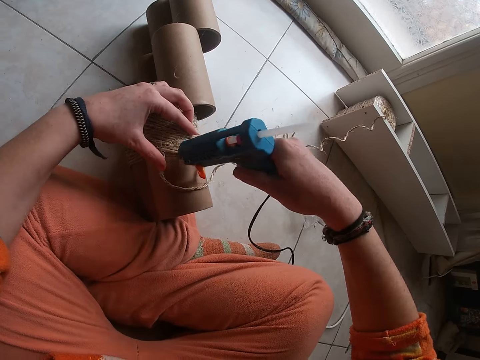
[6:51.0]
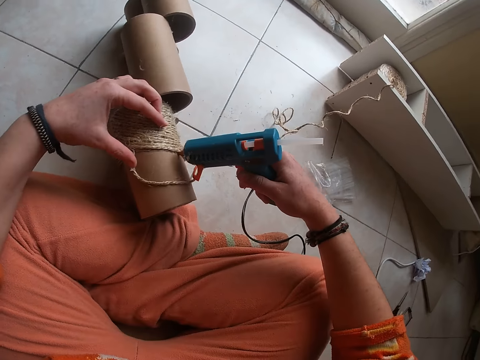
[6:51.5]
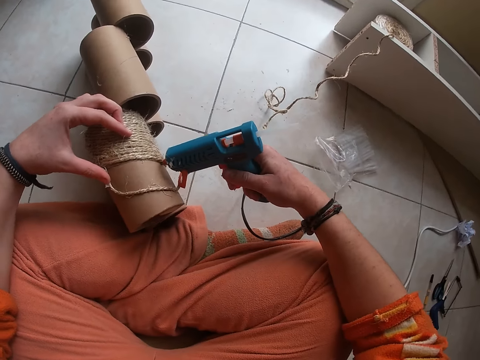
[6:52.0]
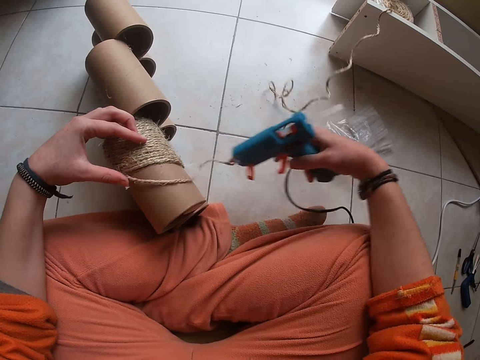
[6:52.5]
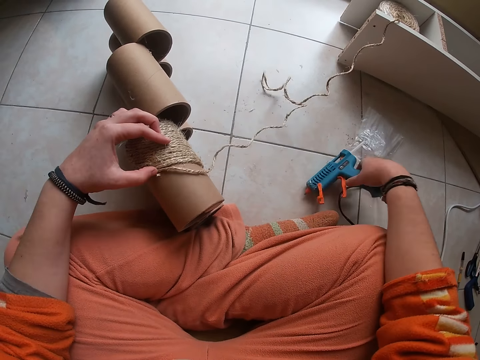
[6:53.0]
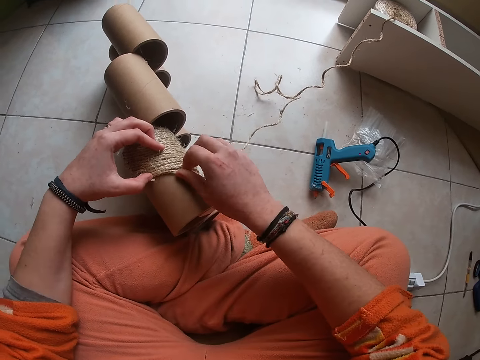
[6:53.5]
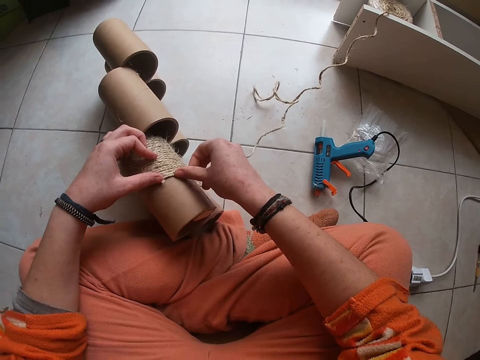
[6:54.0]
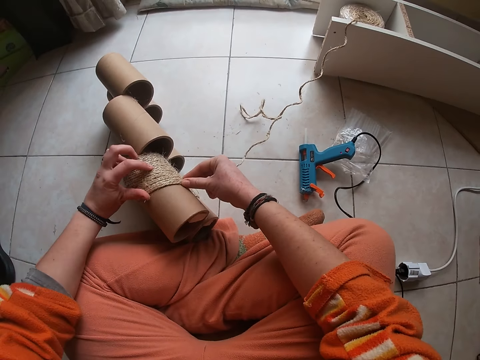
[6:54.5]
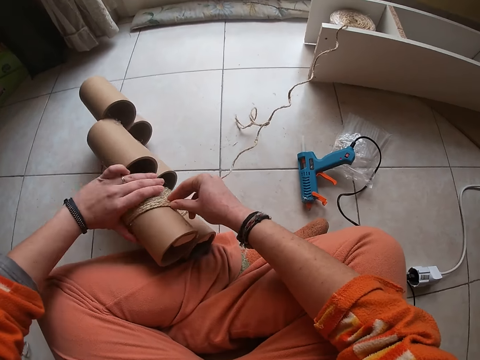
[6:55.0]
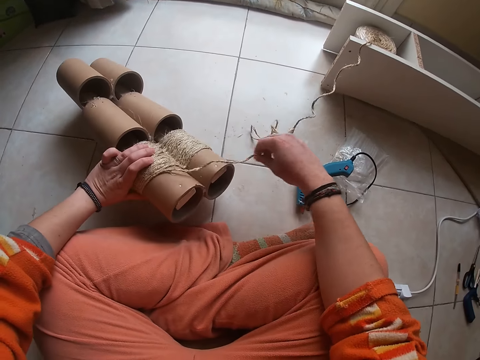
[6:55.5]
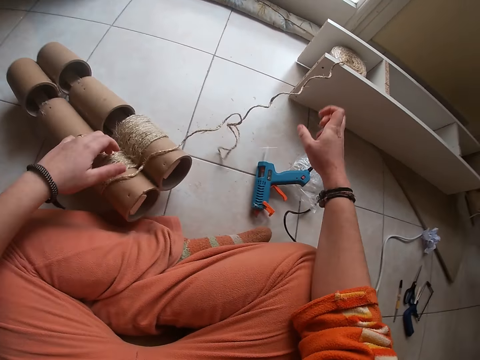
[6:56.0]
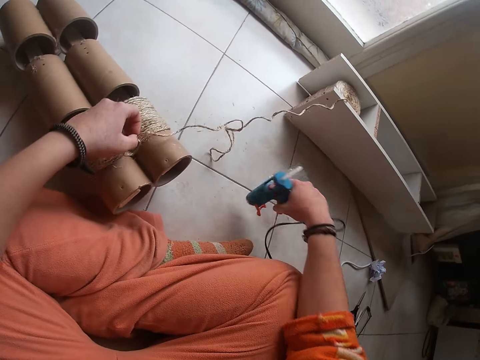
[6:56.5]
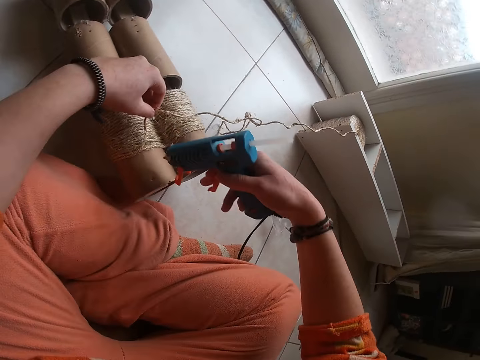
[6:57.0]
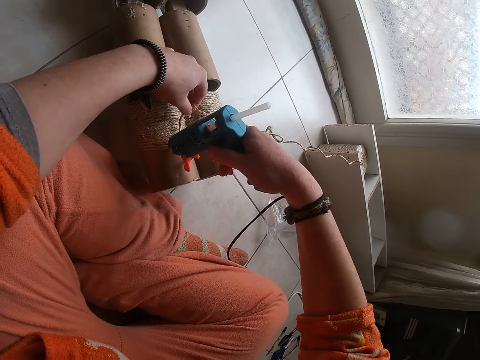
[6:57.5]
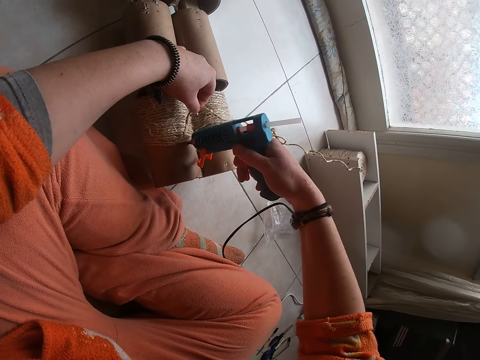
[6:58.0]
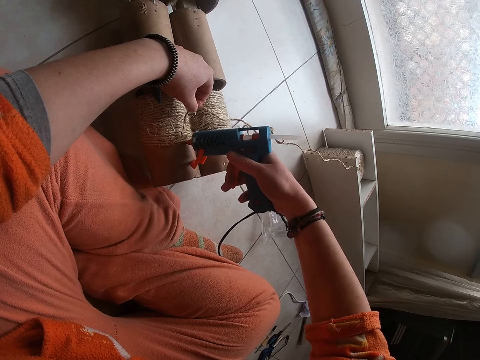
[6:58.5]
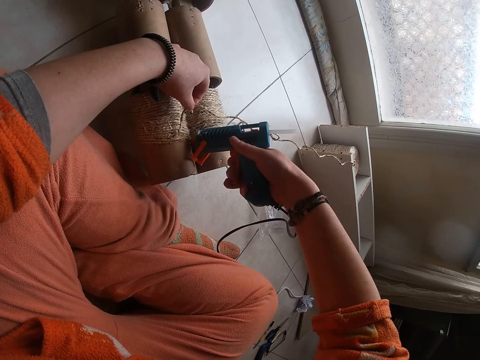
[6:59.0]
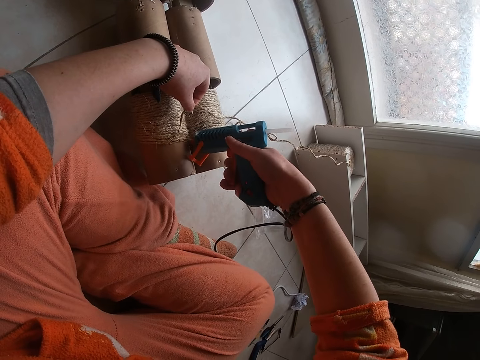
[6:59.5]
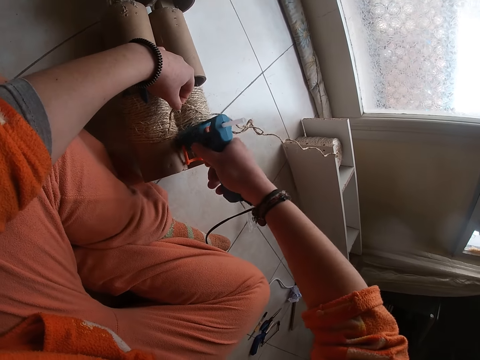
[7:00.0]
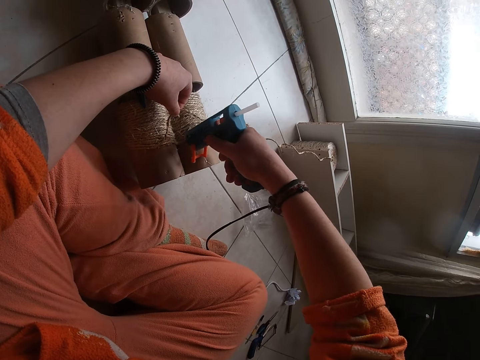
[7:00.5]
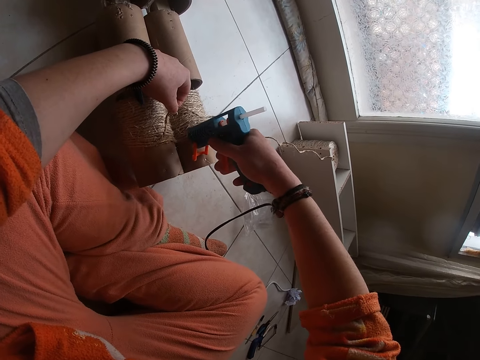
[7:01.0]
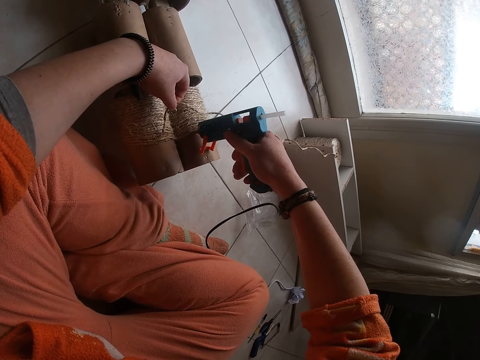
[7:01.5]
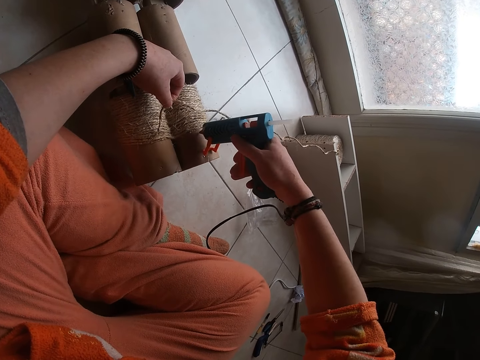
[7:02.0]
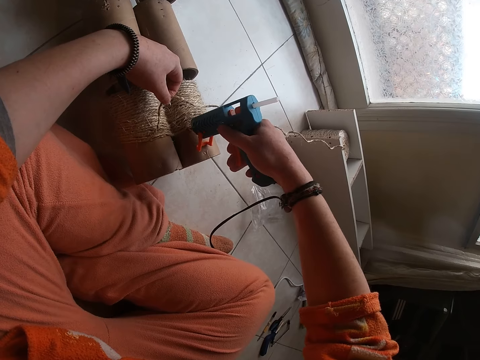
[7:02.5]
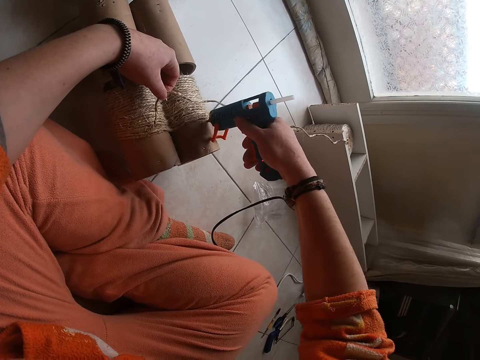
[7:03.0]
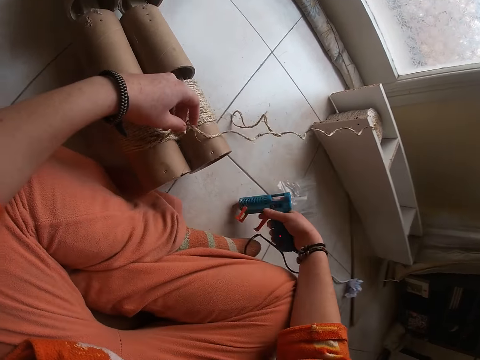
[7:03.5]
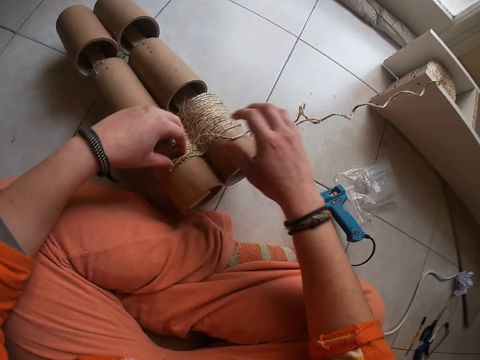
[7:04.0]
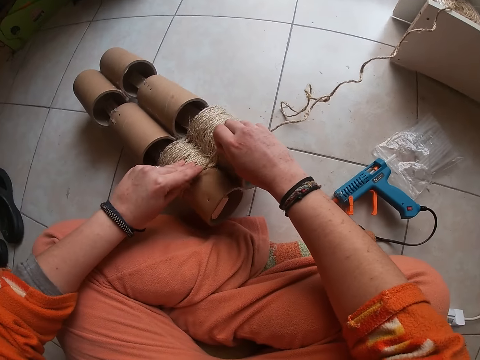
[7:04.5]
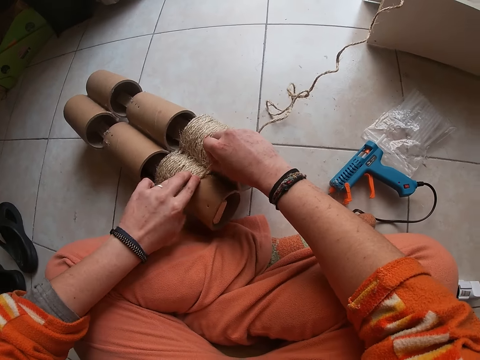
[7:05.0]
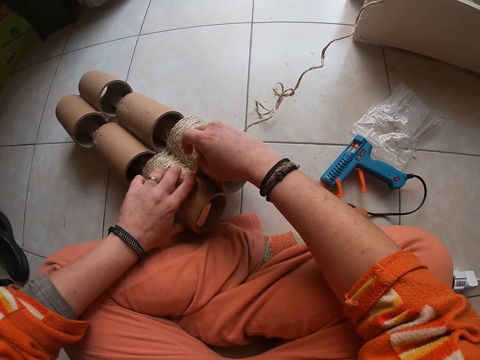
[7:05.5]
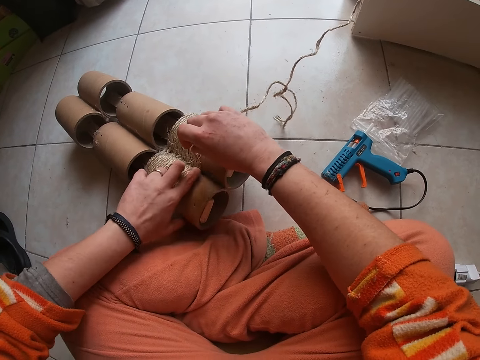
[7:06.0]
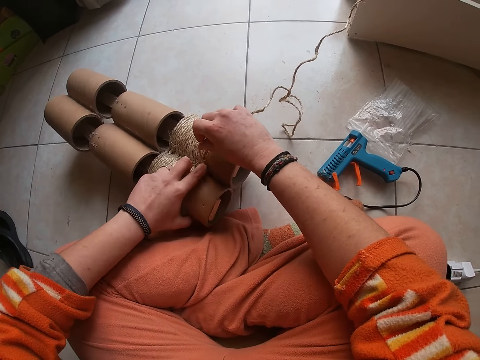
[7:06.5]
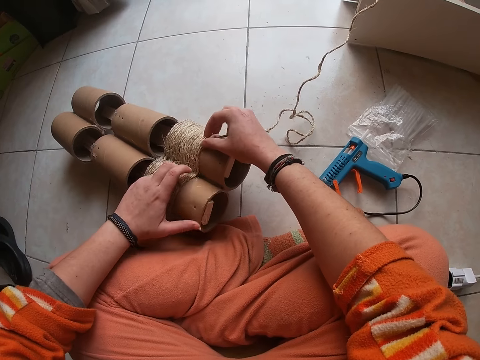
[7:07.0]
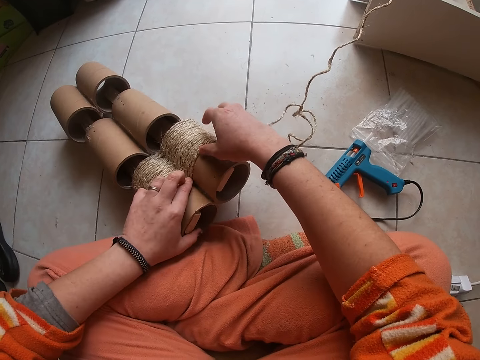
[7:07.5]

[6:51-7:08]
The camera wearer applies glue to the craft with the hot glue gun in her right hand. She drops the hot glue gun on the floor with her right hand. She applies glue to the craft with the hot glue gun in her right hand. She aligns rope on the carton. She keeps the craft on the floor with her left hand. She picks up the hot glue gun on the floor with her right hand. She applies glue to the craft with the hot glue gun in her right hand. She drops the hot glue gun on the floor with her right hand. She presses the wires on the craft with her fingers. She aligns the rope on the carton.

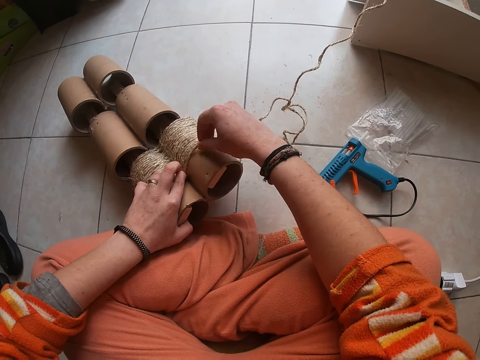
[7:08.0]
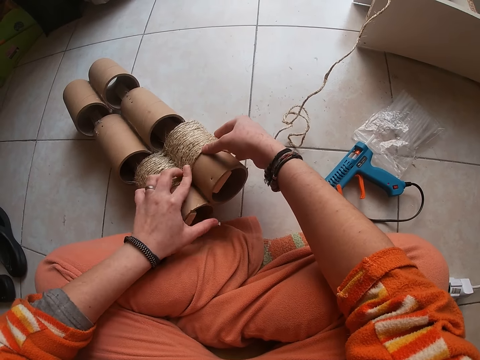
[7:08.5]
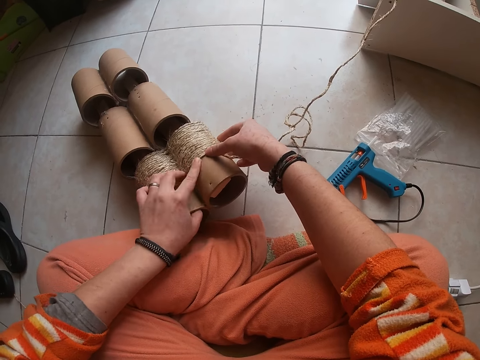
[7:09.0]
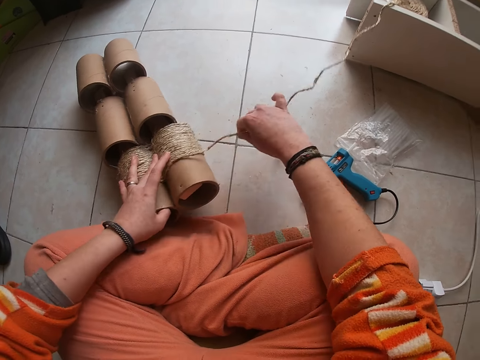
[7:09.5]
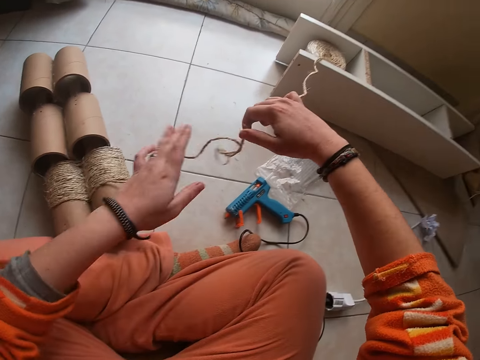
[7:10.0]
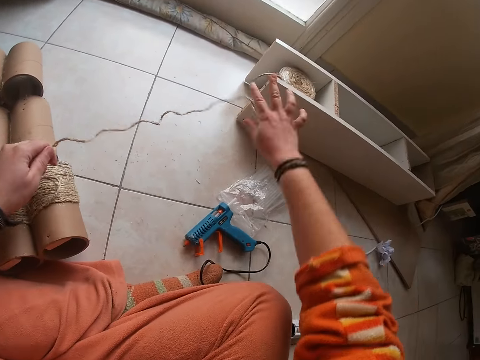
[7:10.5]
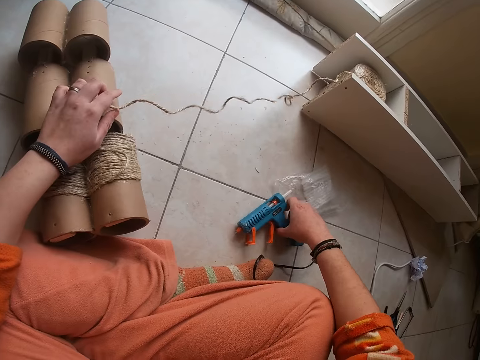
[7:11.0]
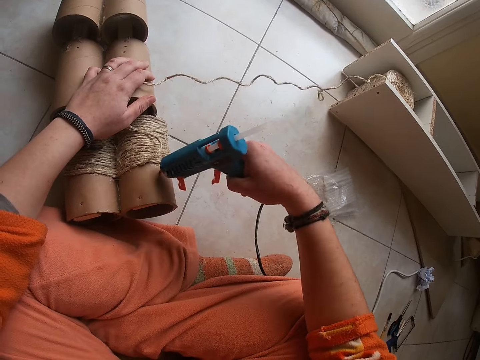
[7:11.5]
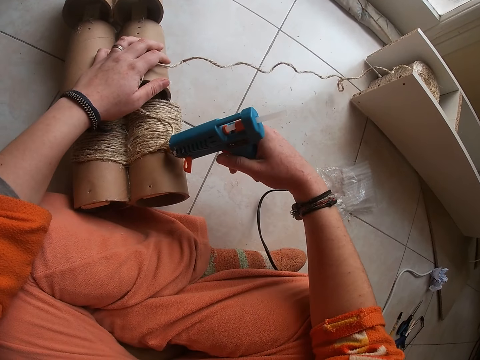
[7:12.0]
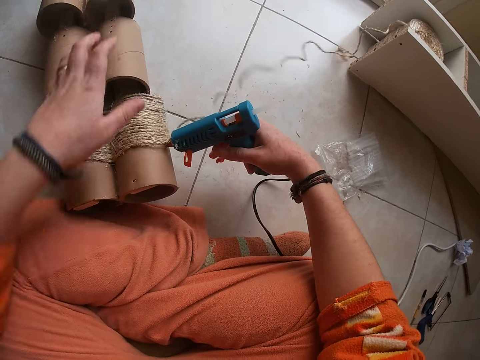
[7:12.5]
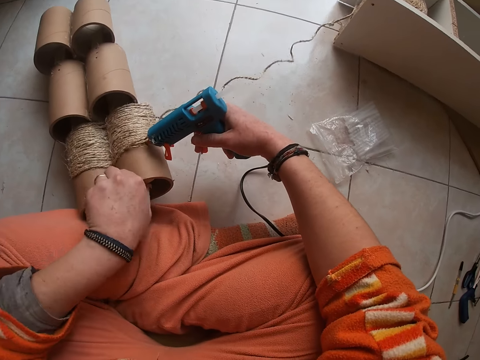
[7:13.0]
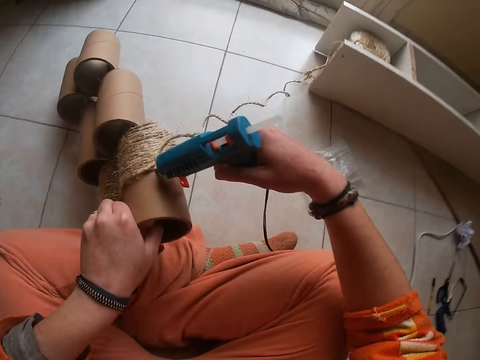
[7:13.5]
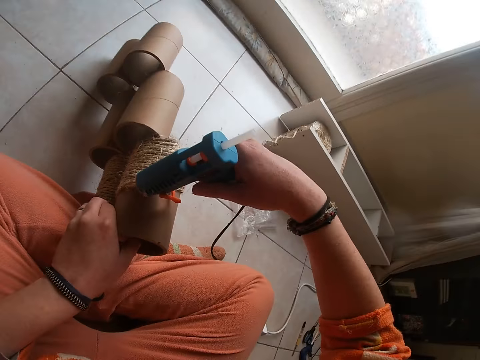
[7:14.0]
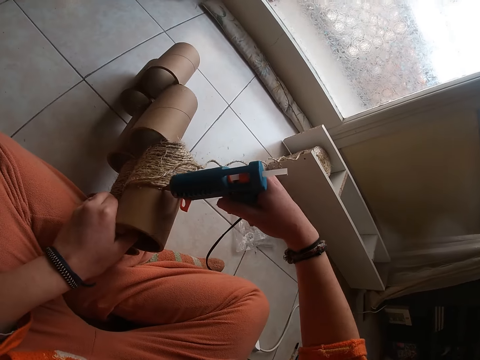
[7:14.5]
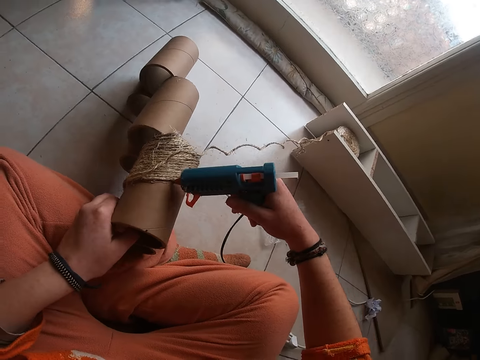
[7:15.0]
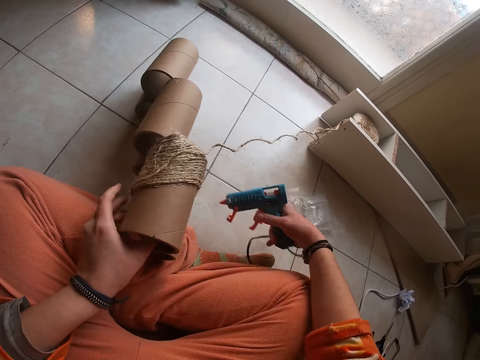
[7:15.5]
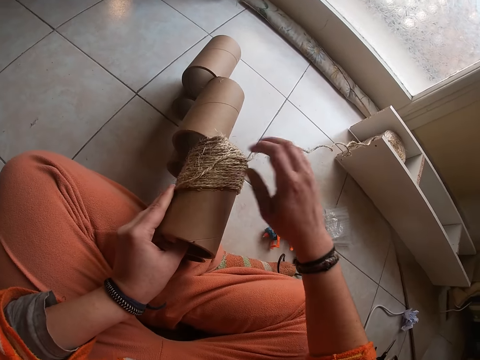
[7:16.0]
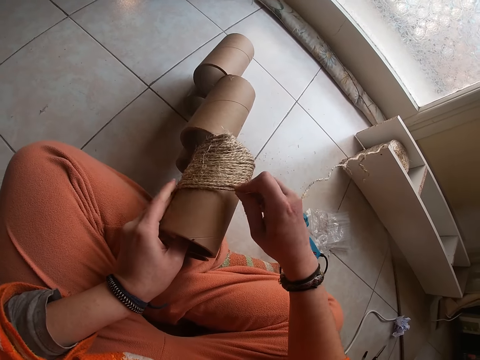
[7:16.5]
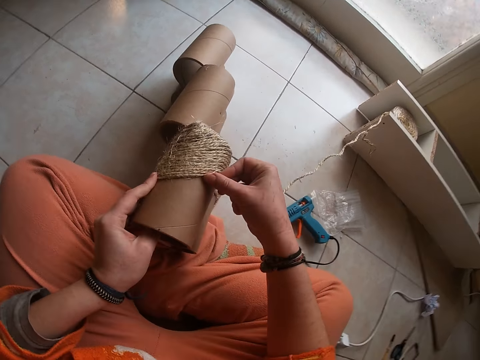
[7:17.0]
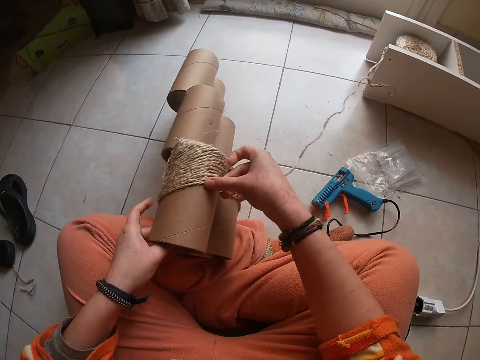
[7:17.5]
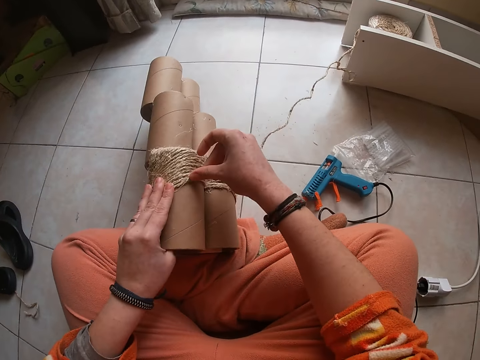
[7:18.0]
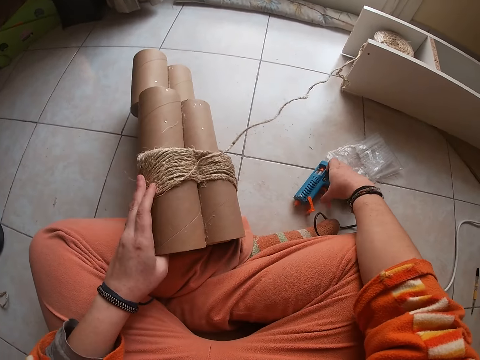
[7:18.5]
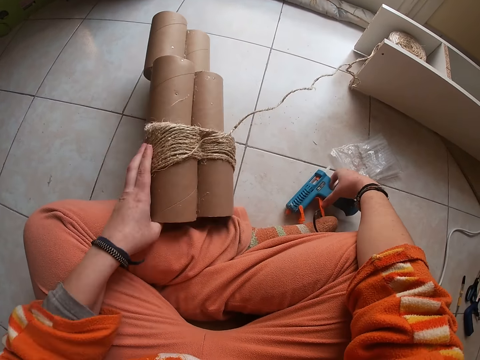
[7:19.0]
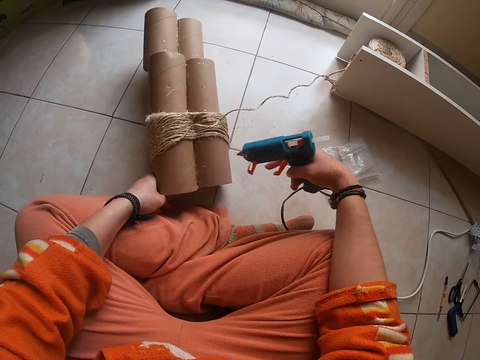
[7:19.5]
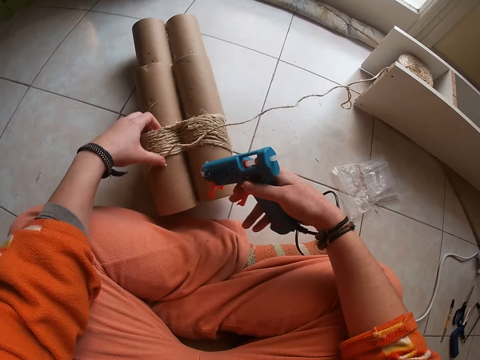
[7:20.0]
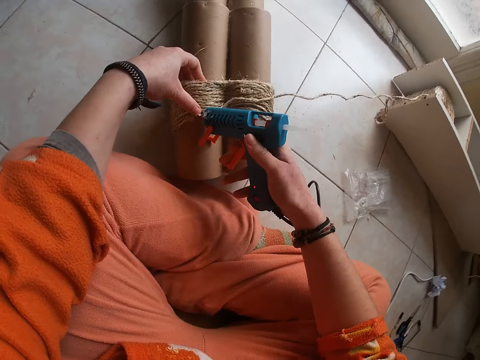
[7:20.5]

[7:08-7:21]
The camera wearer adjusts the wires on the craft with her right hand. She picks up the hot glue gun on the floor with her right hand. She applies glue to the craft with the hot glue gun in her right hand. She picks up the craft from the floor with her left hand. She puts glue on the carton. She drops the hot glue gun on the floor with her right hand. She presses the wires on the craft with her fingers. She aligns rope on the carton. She picks up the hot glue gun on the floor with her right hand. She keeps the craft on the floor with her left hand. She applies glue to the craft with the hot glue gun in her right hand.
